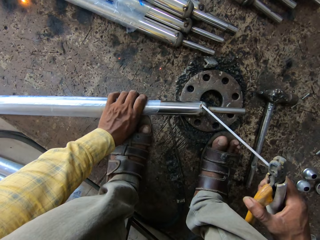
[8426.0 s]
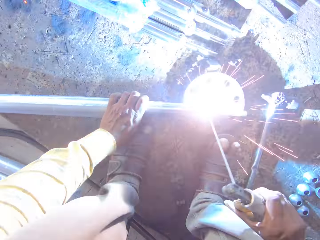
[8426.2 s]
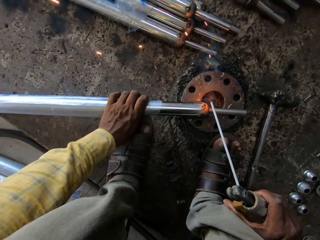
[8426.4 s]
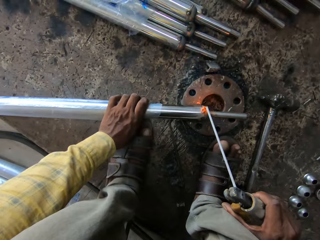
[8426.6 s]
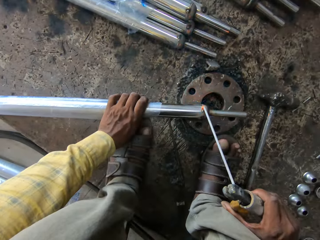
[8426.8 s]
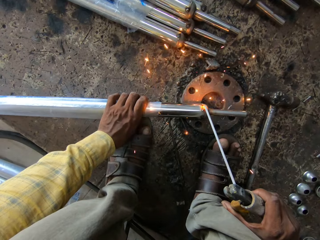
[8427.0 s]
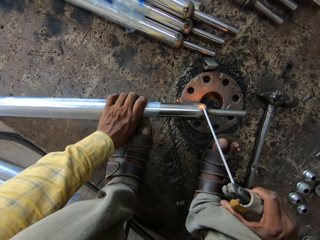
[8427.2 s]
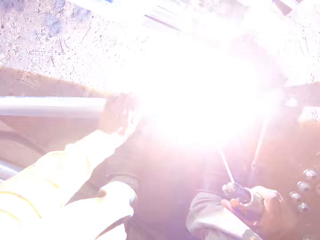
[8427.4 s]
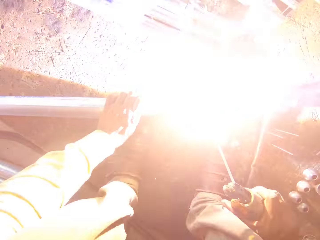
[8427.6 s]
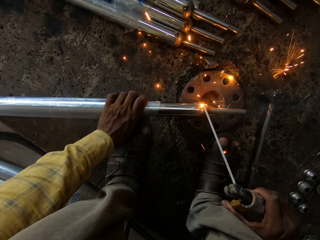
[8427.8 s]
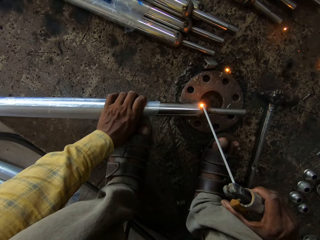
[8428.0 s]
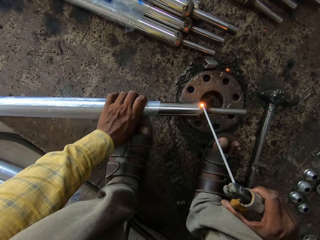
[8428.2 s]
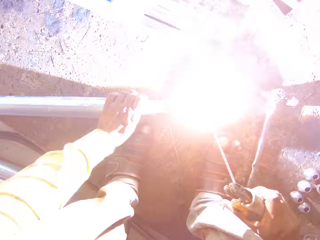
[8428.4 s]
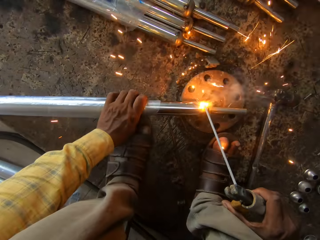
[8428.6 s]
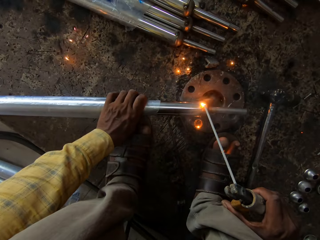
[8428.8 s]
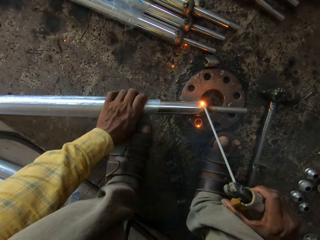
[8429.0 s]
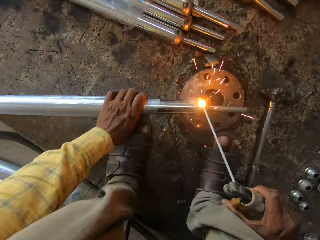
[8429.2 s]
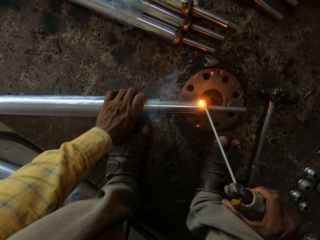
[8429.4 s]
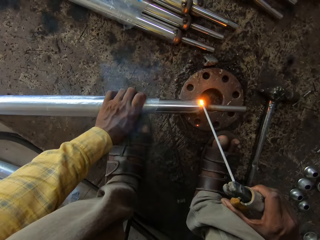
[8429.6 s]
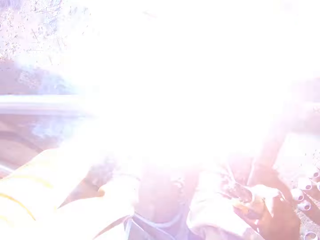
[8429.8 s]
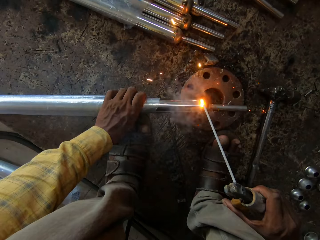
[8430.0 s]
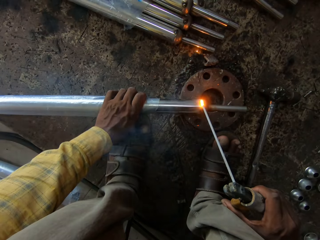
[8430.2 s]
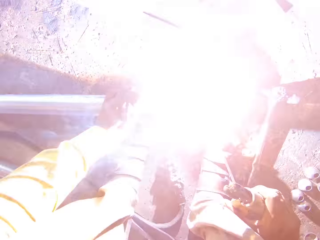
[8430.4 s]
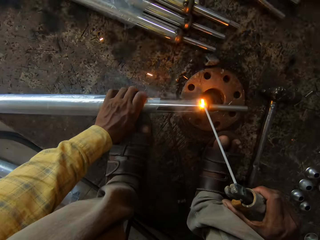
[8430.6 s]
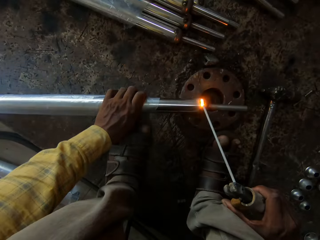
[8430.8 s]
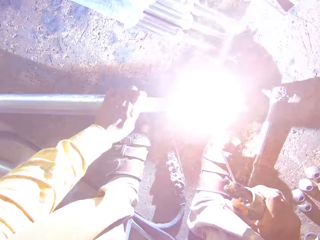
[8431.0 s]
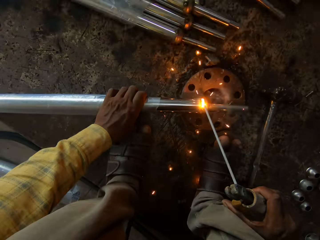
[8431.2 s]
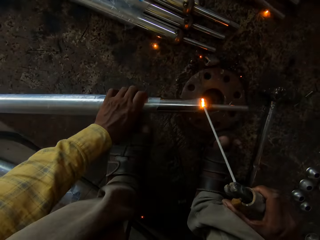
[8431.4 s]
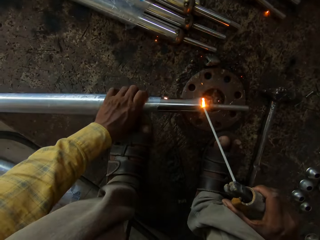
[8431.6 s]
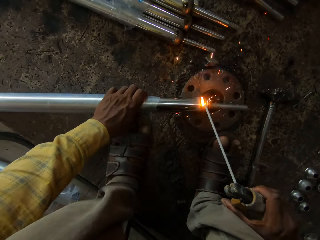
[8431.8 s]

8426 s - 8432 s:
The camera wearer burns a metal.

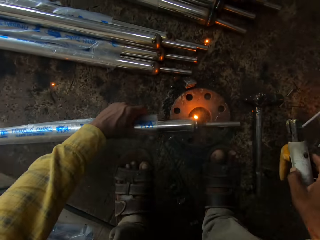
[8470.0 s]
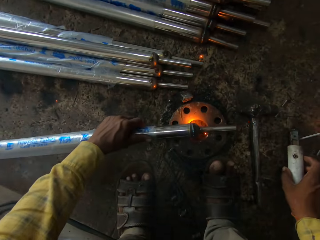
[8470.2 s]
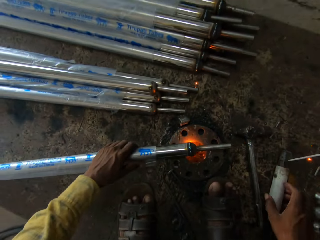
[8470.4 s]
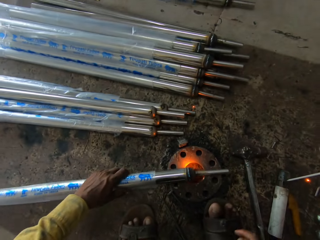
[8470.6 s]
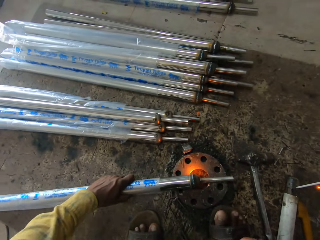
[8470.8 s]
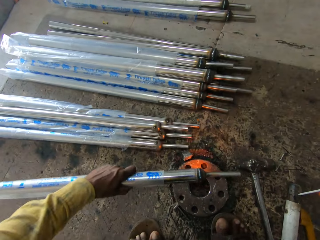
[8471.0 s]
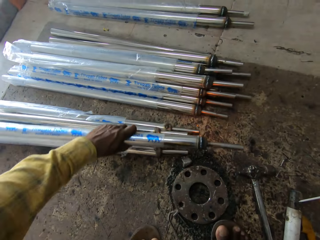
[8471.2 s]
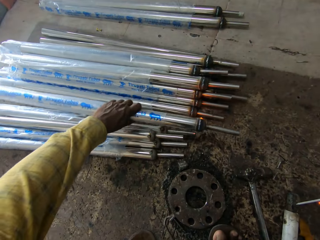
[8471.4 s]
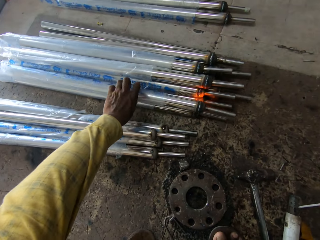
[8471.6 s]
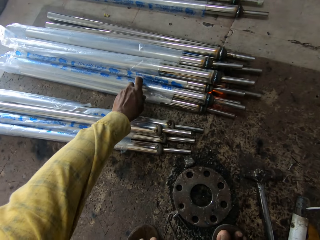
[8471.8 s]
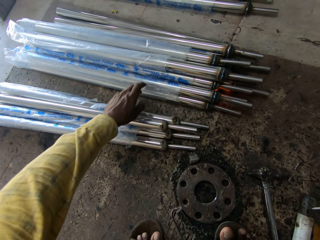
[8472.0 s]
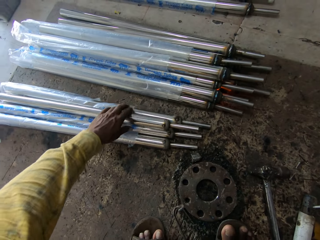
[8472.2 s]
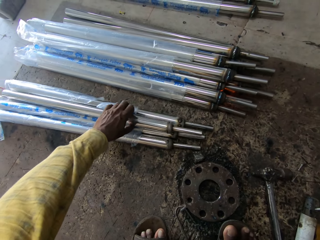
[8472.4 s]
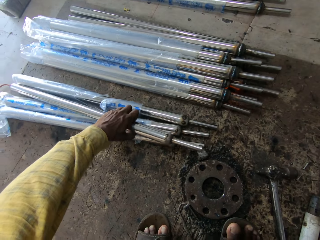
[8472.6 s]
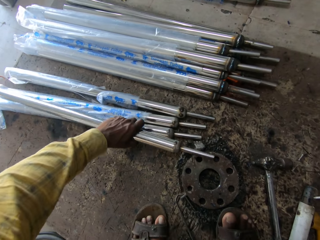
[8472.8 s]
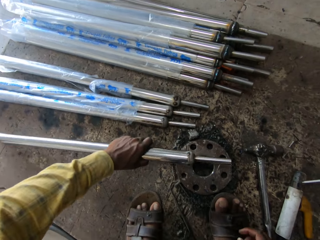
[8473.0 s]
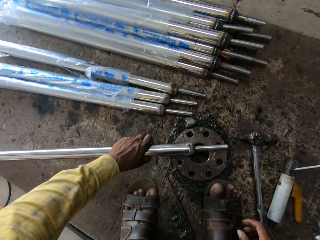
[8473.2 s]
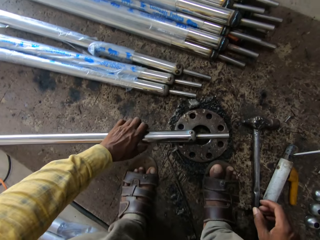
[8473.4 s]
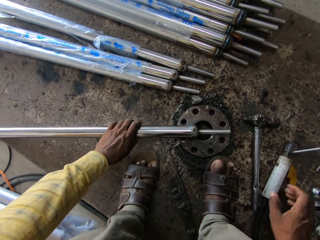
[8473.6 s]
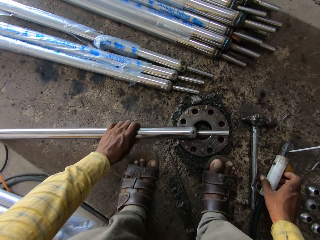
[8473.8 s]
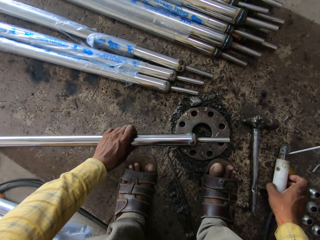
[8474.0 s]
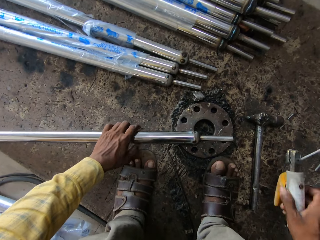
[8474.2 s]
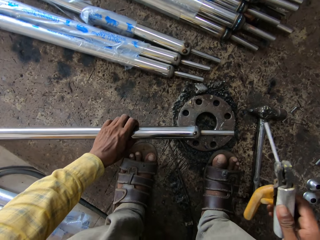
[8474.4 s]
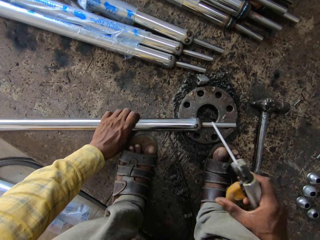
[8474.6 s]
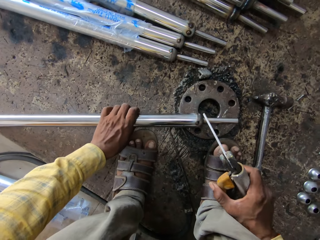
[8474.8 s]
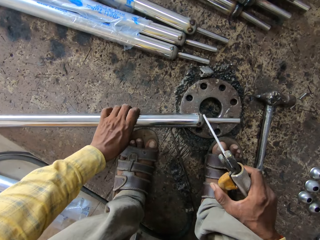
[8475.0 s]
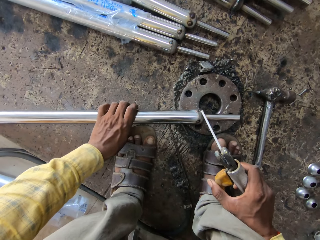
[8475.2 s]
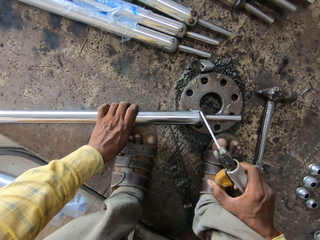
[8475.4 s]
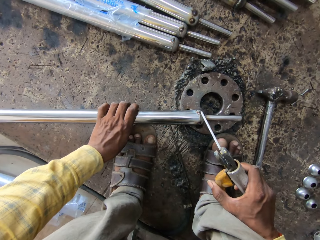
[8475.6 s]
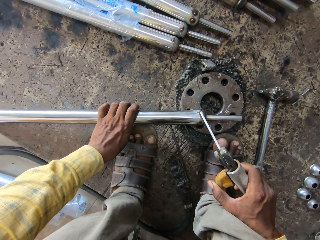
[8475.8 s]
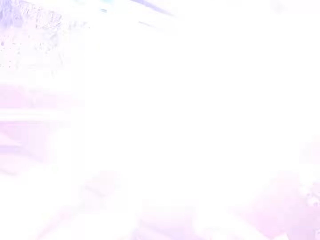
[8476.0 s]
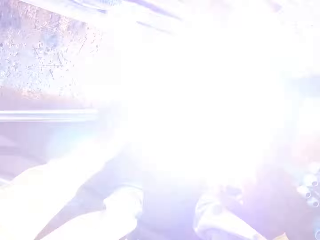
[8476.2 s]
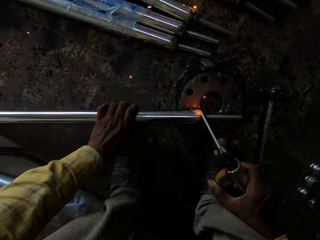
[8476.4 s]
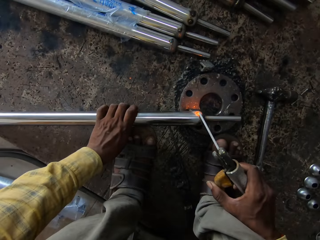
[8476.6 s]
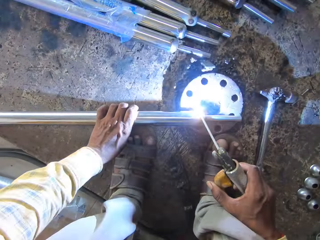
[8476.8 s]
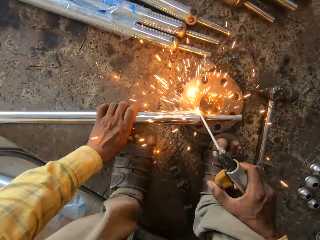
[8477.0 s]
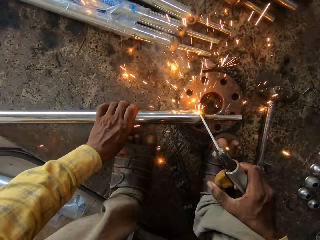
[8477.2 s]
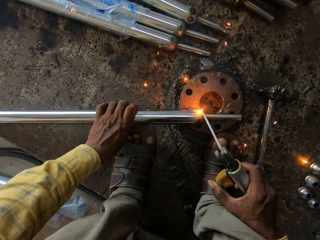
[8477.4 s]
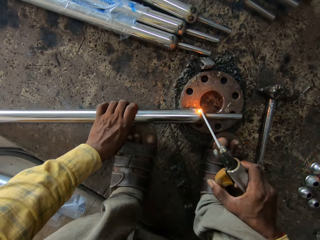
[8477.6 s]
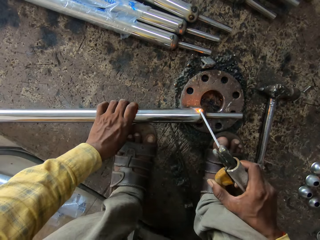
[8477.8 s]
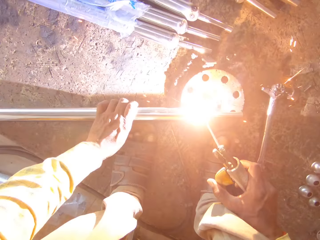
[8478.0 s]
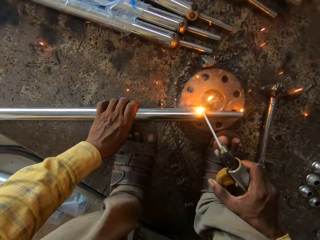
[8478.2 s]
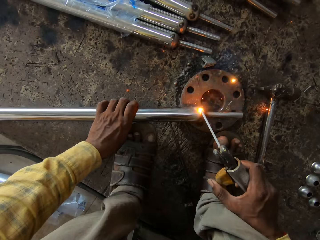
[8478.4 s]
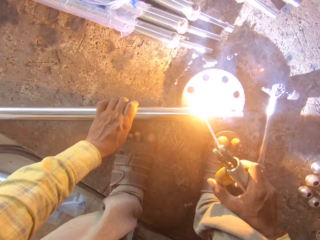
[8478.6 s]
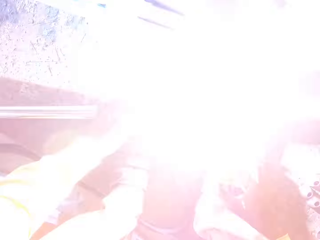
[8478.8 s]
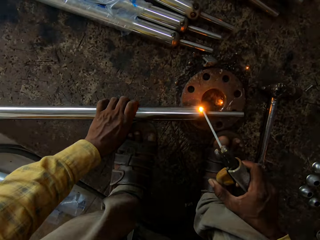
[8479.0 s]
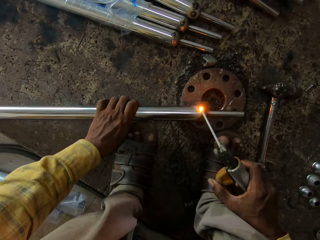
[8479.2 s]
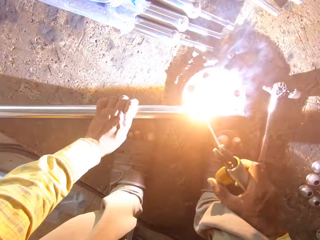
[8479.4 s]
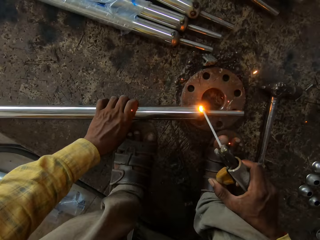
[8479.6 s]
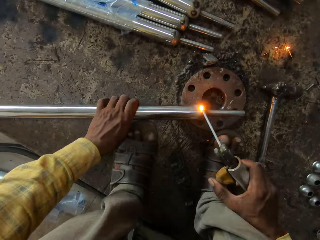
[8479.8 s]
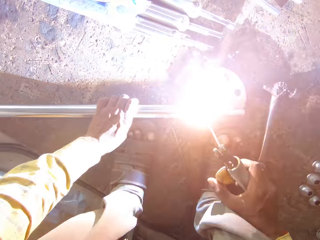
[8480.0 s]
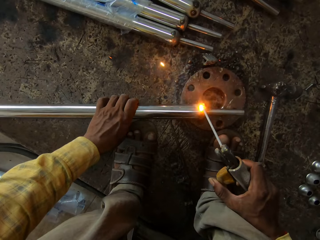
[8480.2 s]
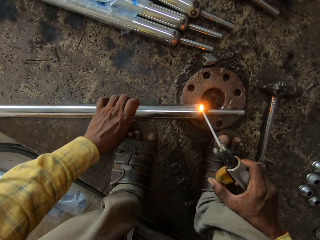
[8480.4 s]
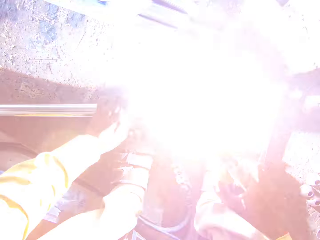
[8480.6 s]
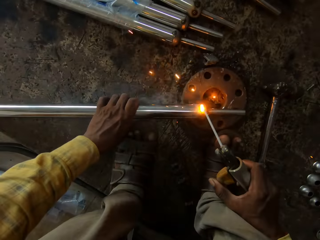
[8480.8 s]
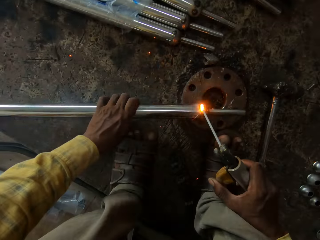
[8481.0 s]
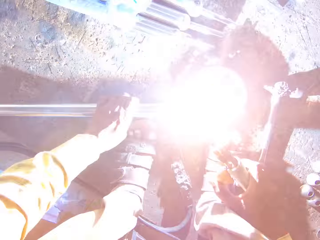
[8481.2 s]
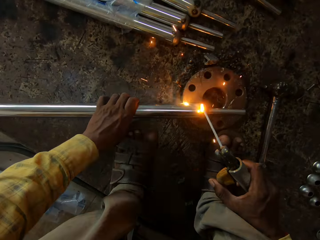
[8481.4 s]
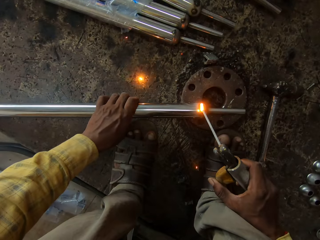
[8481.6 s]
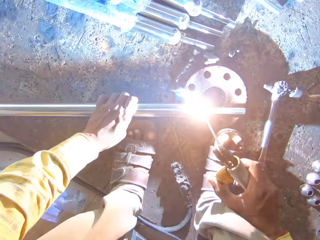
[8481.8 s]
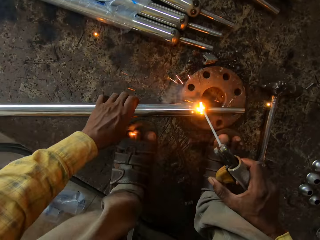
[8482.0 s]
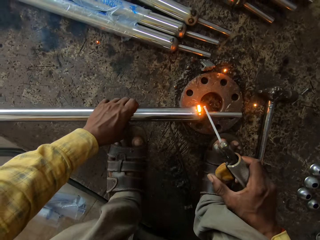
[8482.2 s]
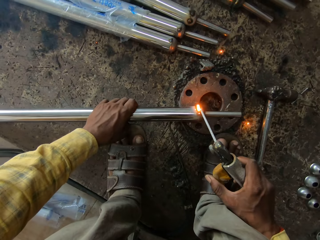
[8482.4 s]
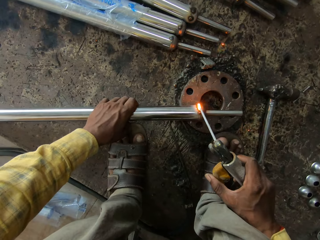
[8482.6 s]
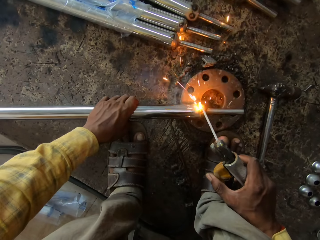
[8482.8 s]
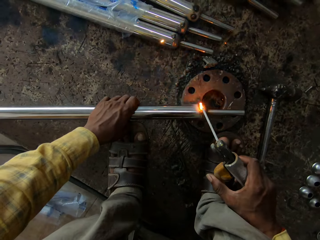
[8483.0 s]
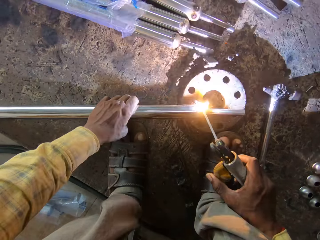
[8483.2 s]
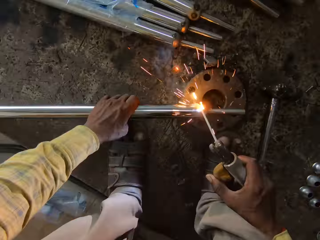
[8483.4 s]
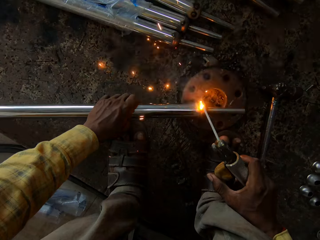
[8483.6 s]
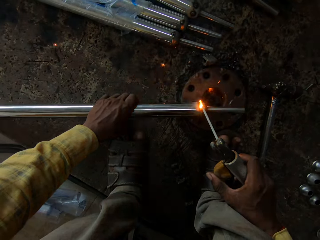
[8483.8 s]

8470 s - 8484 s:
The camera wearer moves a metal. They pick up a metal on the ground. They burn the metal. They use a welding torch on the metal.

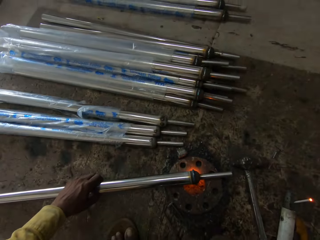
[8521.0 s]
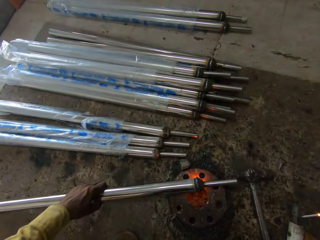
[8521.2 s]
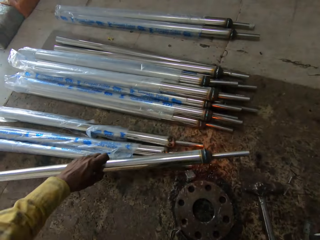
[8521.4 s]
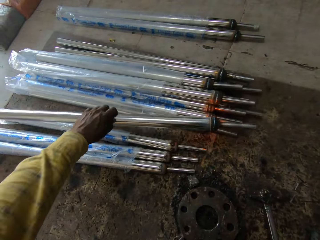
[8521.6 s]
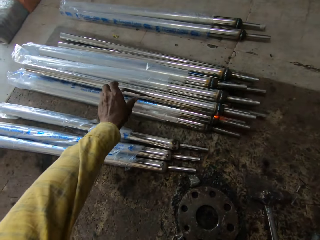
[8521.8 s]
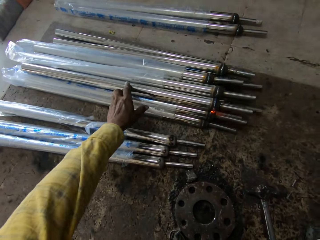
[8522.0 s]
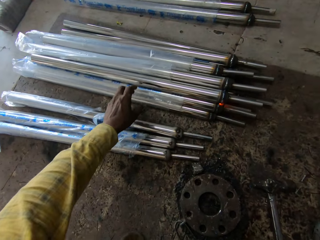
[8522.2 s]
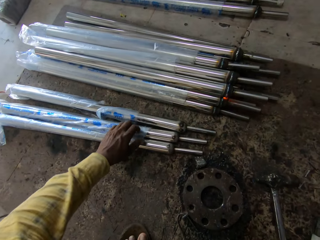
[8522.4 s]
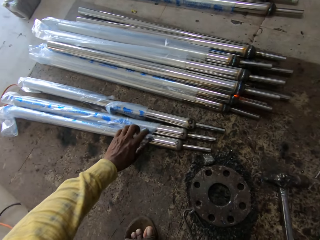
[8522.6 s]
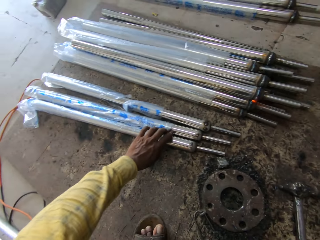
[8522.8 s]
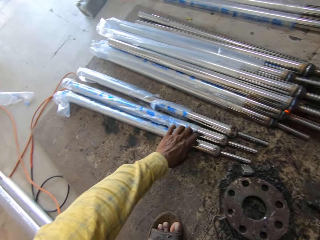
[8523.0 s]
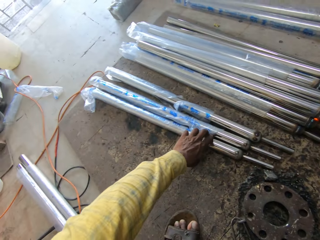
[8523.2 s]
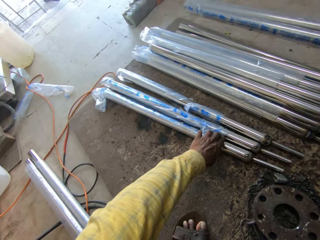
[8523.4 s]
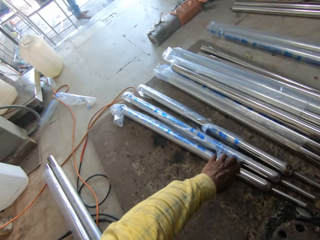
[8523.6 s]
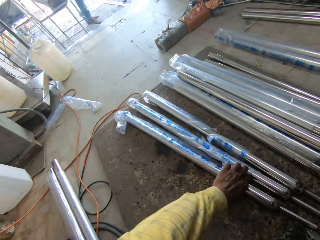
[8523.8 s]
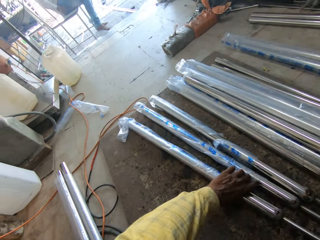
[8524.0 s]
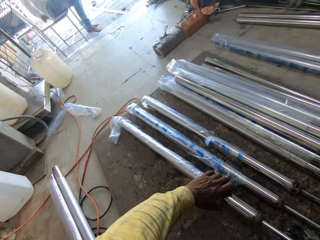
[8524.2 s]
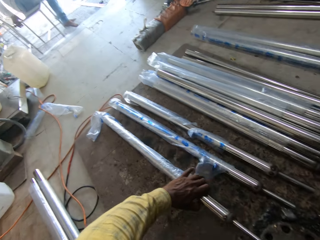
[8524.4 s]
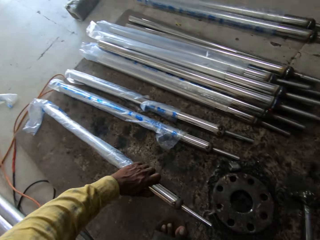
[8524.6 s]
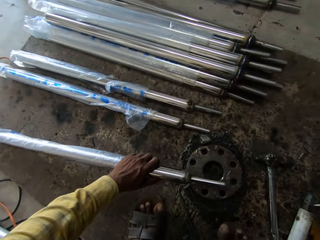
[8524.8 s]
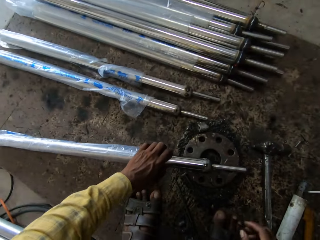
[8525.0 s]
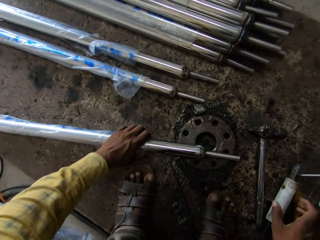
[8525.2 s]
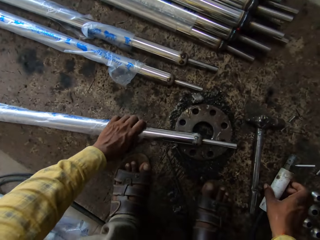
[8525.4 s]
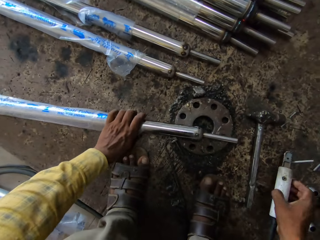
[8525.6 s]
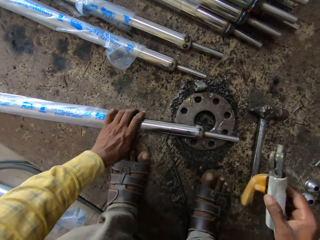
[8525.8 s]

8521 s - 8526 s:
The camera wearer moves a metal. They pick the metal on the ground.
